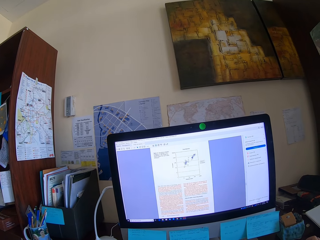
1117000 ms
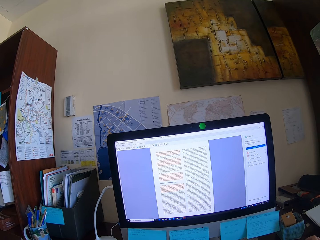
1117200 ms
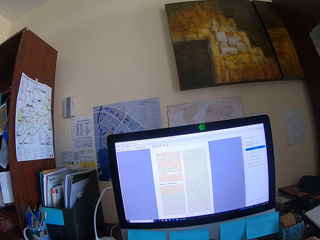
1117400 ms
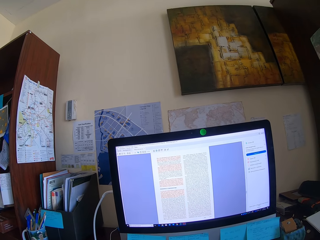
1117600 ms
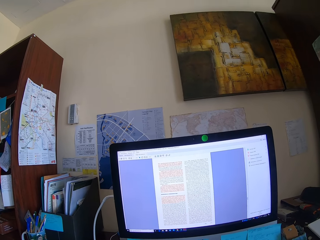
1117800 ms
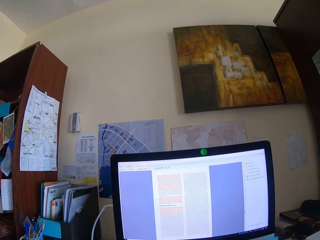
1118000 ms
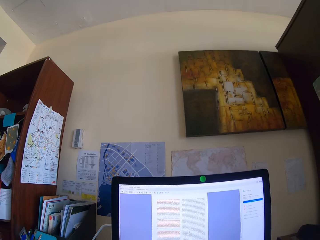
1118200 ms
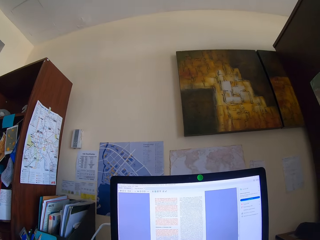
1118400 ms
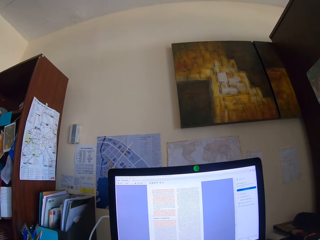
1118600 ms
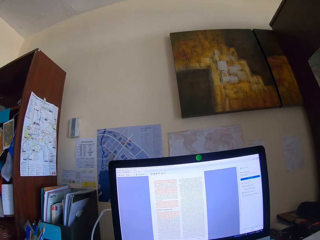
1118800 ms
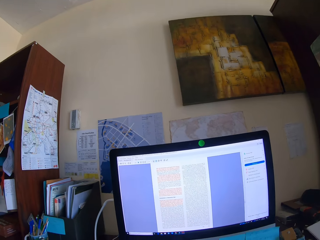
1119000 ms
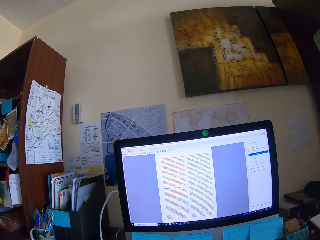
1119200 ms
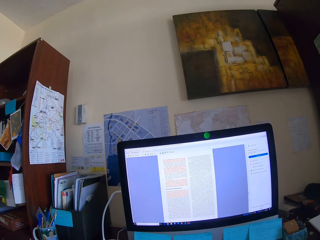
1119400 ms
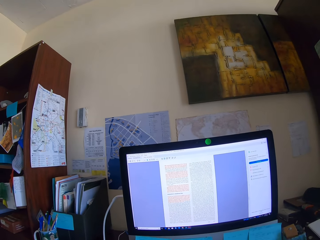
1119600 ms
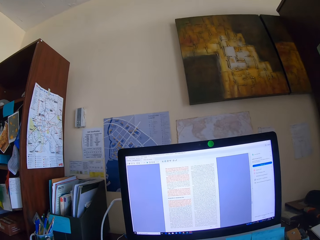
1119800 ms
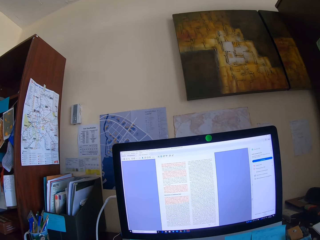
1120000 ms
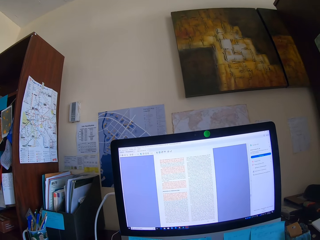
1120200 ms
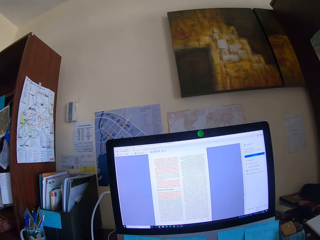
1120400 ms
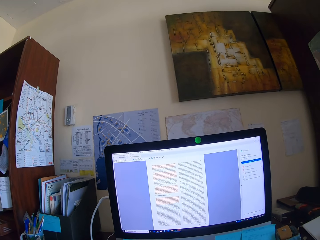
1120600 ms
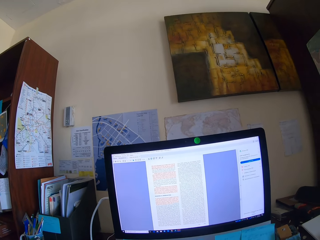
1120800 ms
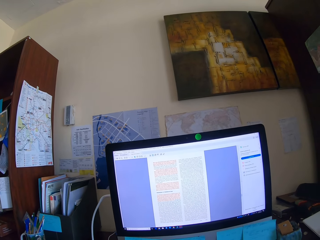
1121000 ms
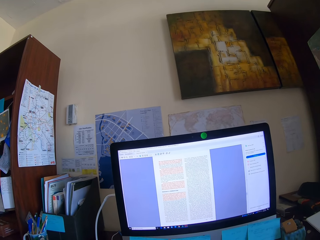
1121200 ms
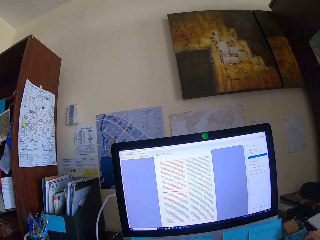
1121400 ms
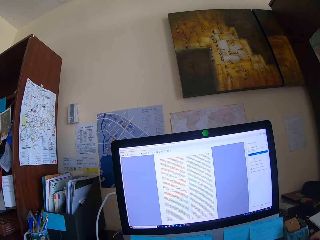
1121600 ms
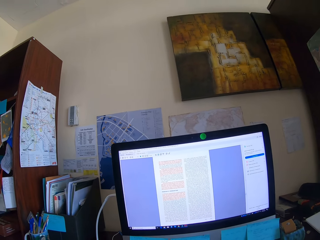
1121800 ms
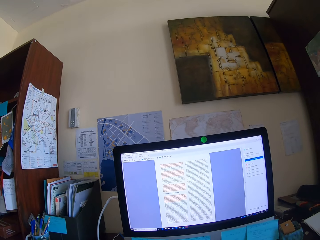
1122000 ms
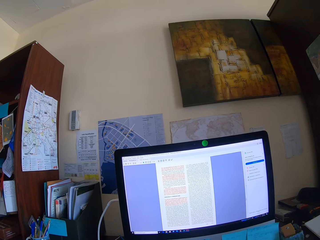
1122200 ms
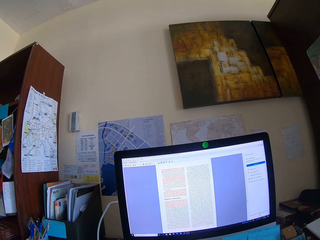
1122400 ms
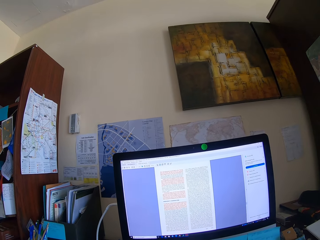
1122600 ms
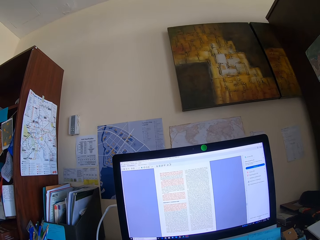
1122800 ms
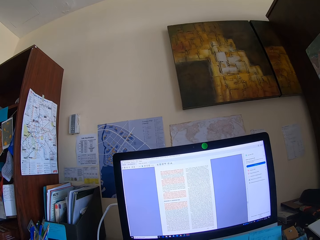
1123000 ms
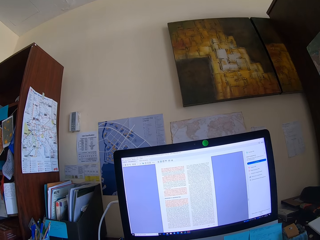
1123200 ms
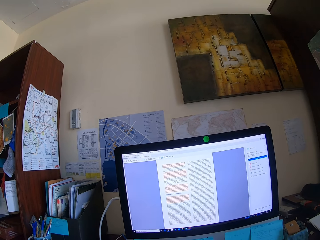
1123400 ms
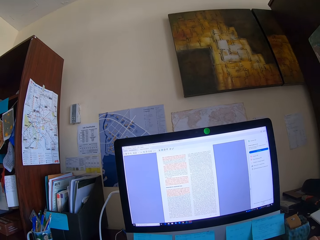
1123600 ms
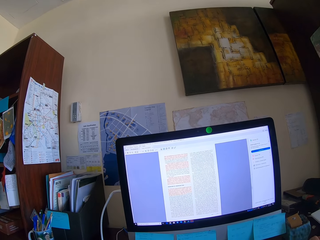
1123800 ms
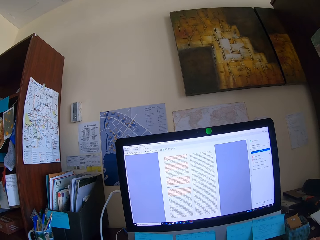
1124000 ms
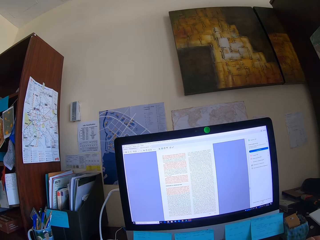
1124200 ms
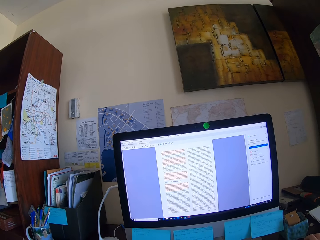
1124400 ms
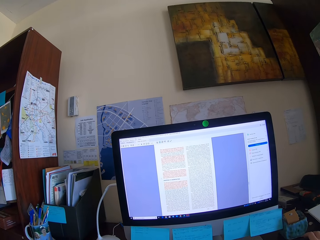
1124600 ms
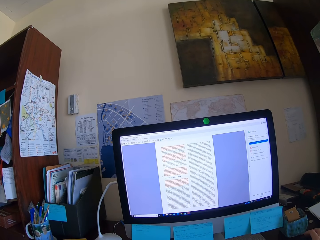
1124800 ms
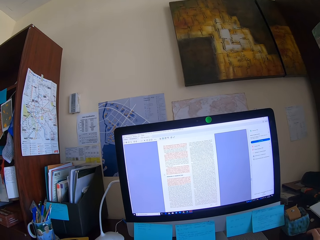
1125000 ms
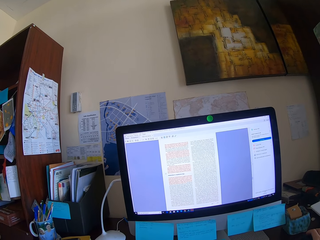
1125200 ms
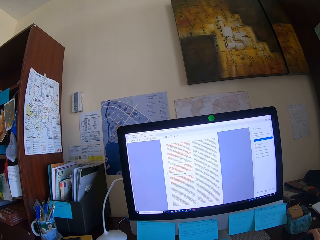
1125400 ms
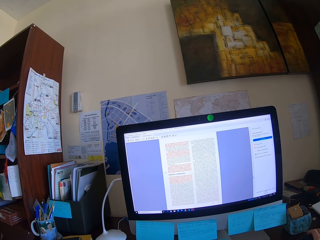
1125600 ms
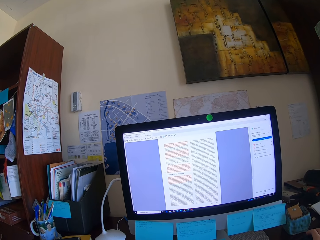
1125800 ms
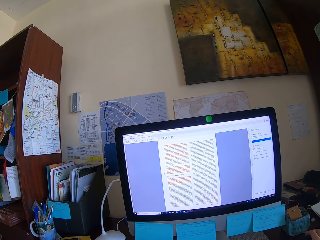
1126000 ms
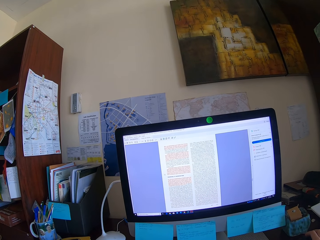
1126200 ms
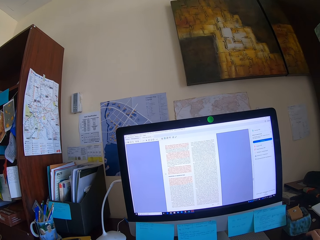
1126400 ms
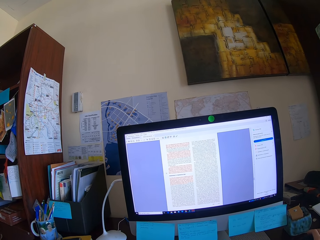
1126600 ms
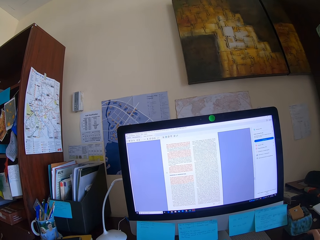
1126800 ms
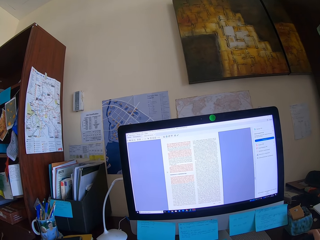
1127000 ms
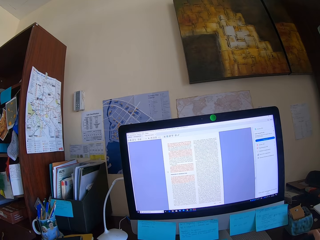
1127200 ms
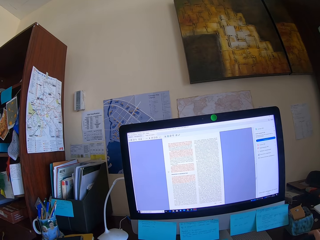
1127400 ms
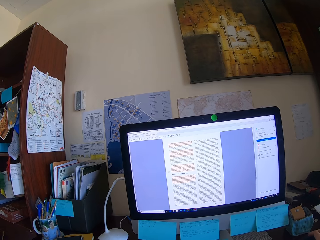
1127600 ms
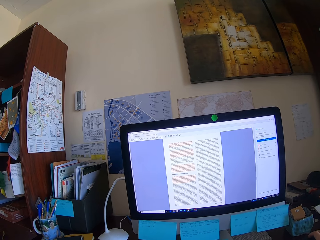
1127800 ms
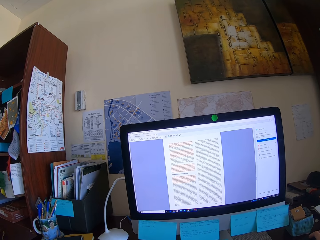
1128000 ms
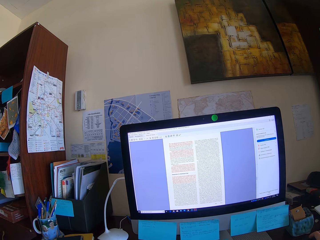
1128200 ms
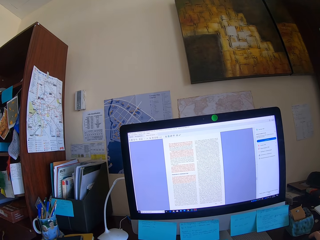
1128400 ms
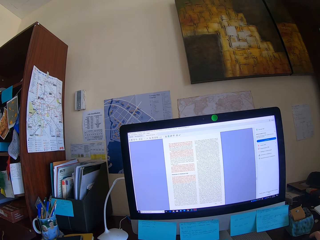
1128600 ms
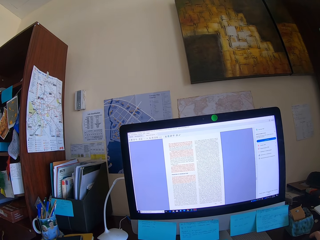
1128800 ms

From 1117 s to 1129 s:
The camera wearer reads the text from the computer.

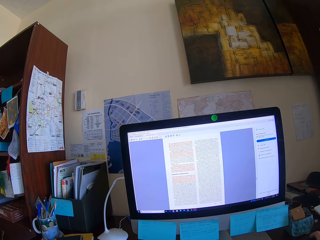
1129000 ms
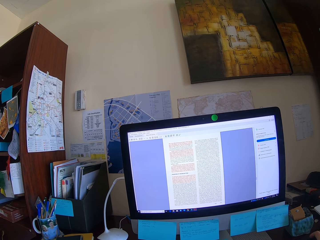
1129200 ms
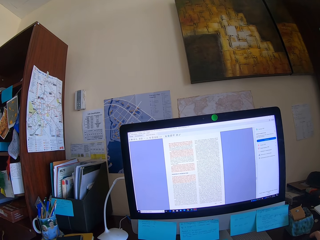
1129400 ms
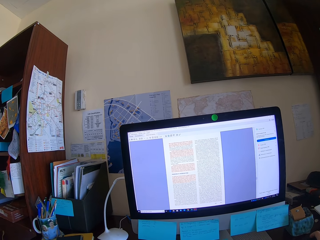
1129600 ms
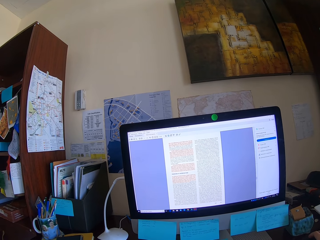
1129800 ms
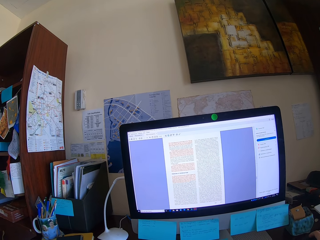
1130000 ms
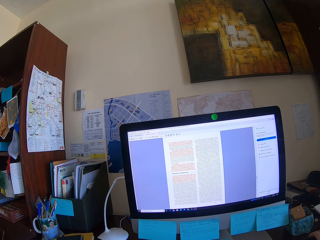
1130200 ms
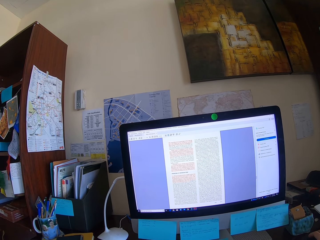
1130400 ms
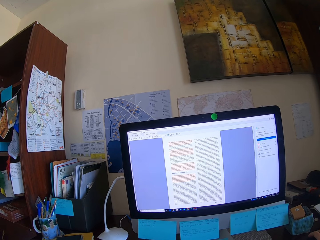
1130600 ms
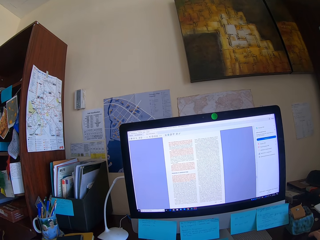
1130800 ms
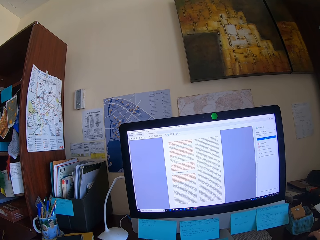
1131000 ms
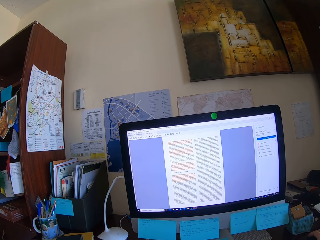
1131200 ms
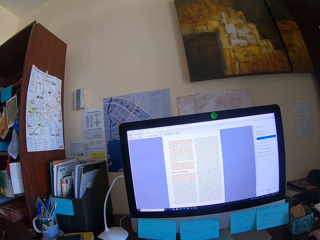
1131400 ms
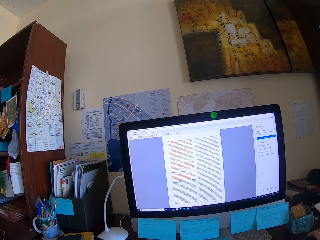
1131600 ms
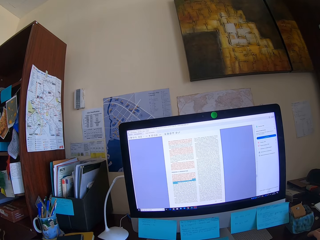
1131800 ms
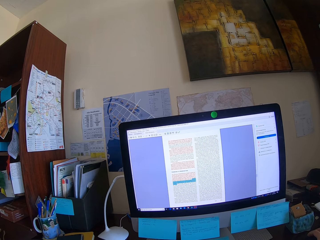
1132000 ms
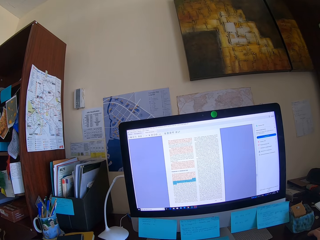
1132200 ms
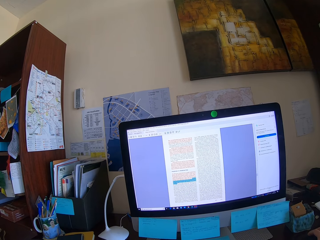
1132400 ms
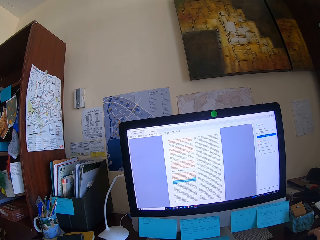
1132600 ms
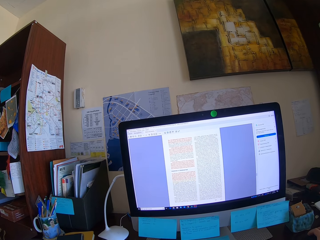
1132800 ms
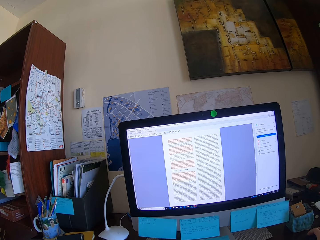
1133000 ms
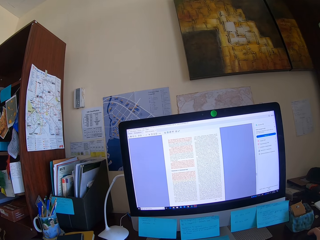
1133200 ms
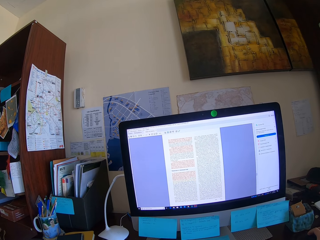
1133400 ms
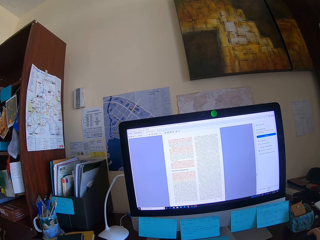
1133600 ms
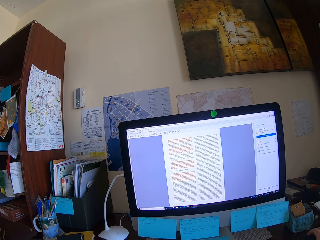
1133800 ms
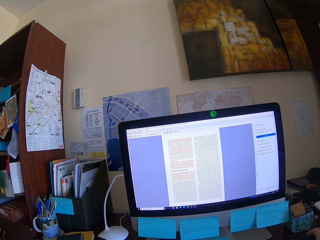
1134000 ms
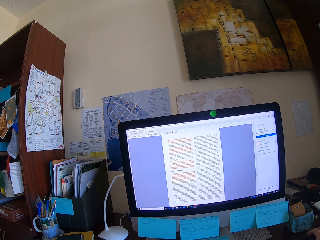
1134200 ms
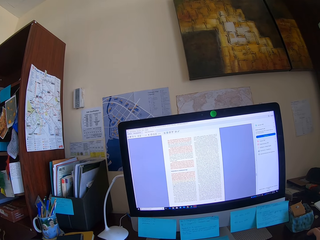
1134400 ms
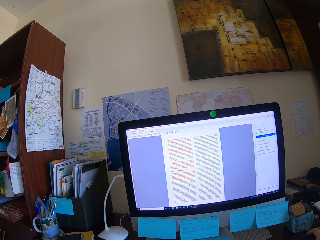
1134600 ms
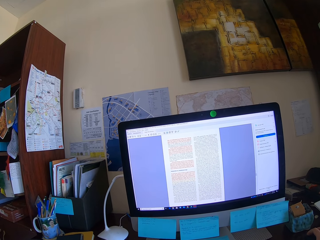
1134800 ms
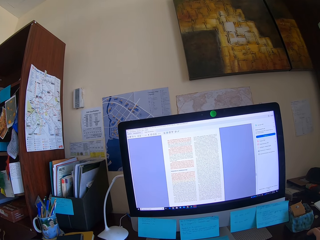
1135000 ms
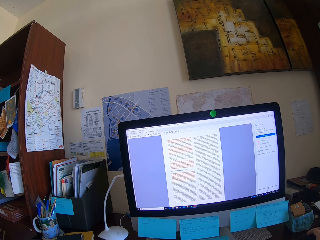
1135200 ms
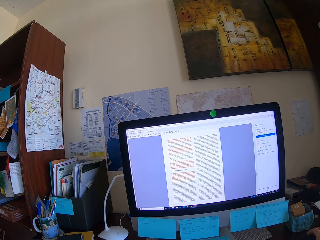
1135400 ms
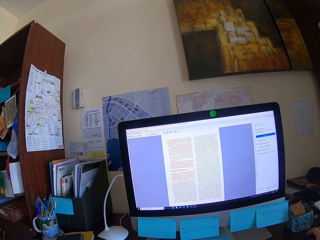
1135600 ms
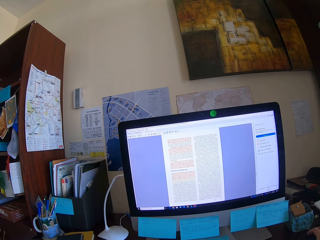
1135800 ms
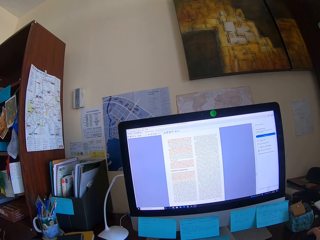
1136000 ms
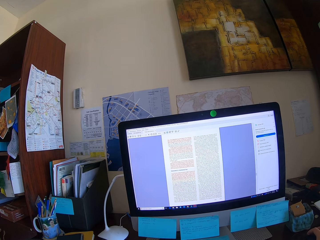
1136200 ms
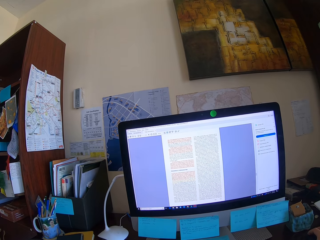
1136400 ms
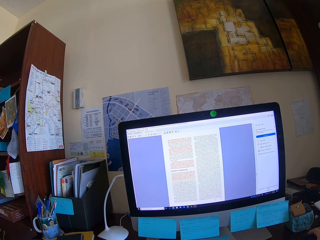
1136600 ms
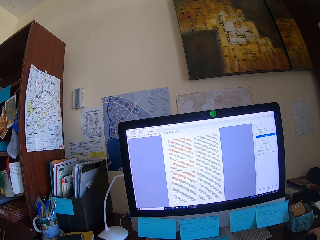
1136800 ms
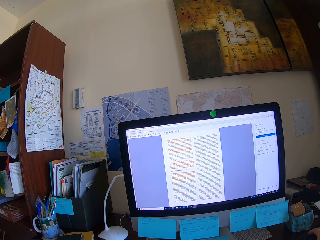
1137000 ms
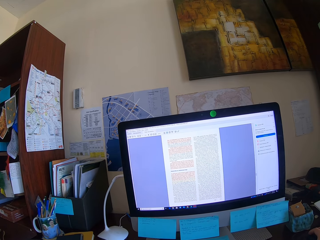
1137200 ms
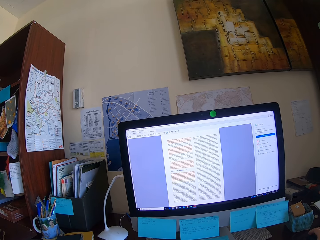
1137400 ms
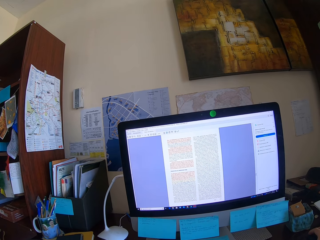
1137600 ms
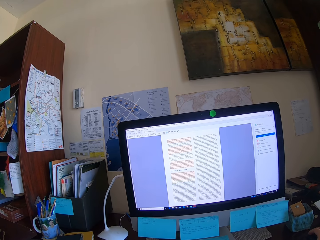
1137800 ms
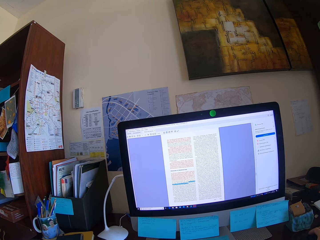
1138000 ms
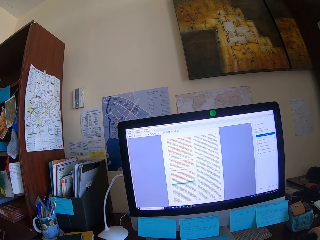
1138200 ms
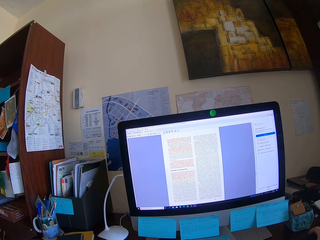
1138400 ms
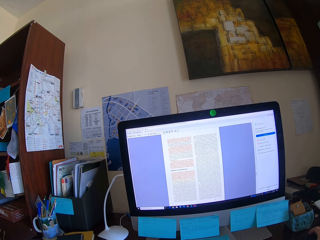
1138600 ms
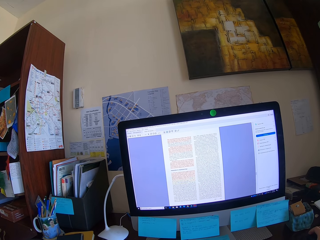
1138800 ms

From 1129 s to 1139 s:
The camera wearer uses the computer.
